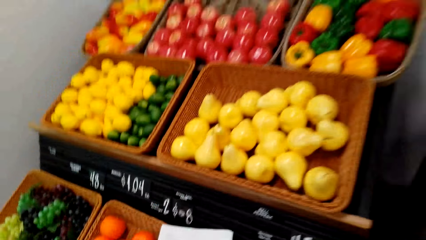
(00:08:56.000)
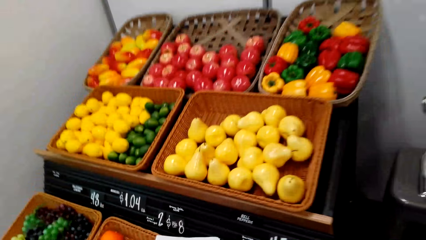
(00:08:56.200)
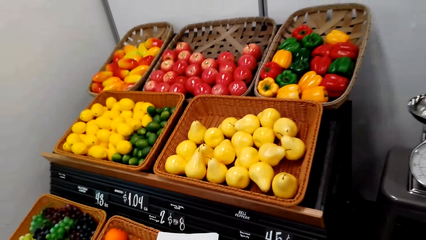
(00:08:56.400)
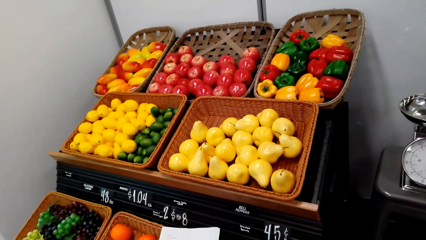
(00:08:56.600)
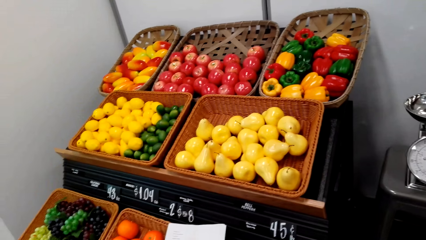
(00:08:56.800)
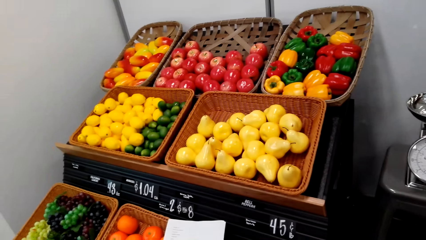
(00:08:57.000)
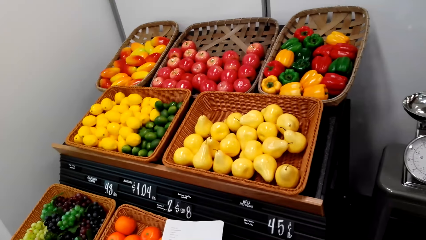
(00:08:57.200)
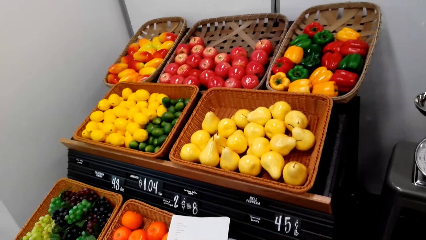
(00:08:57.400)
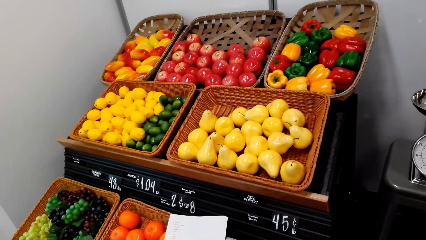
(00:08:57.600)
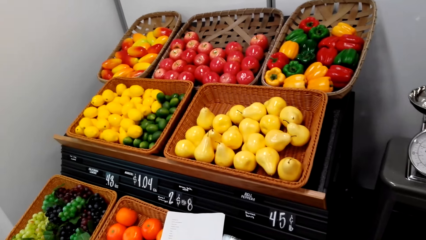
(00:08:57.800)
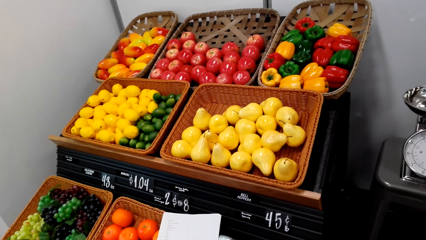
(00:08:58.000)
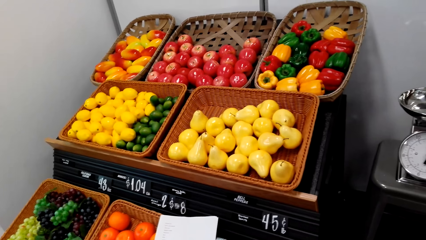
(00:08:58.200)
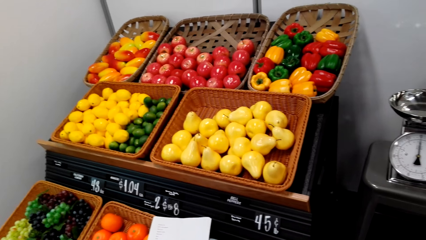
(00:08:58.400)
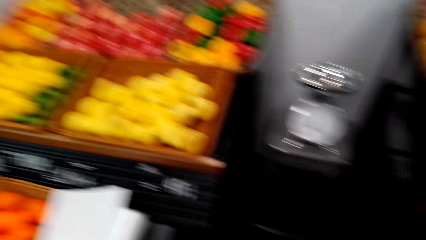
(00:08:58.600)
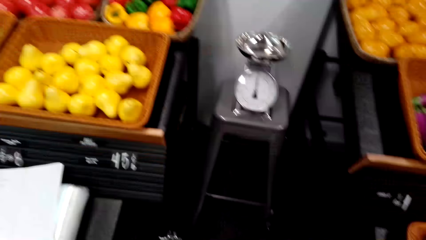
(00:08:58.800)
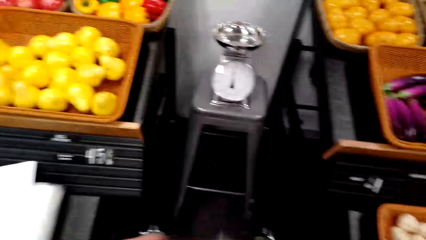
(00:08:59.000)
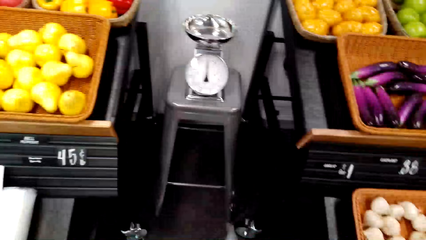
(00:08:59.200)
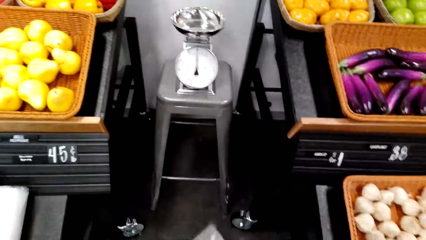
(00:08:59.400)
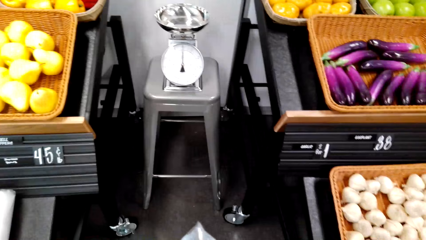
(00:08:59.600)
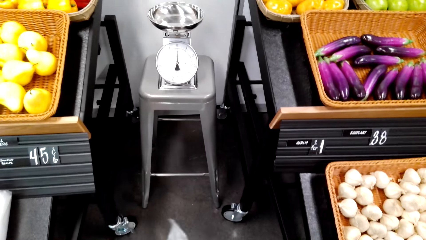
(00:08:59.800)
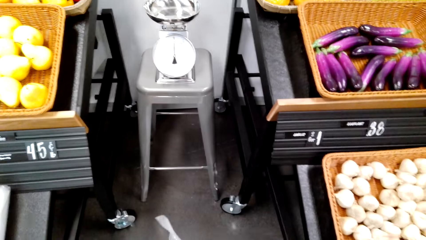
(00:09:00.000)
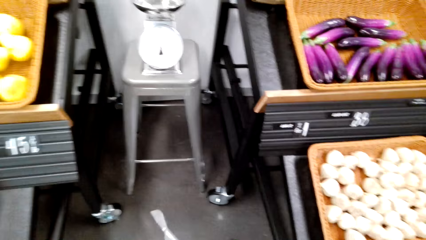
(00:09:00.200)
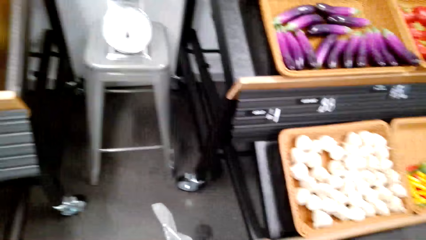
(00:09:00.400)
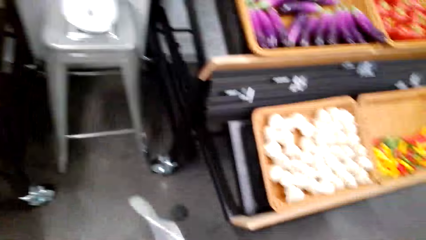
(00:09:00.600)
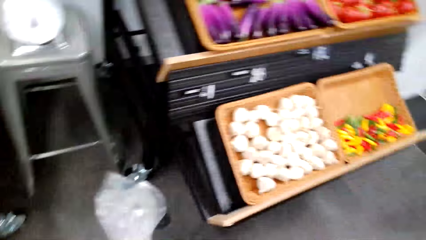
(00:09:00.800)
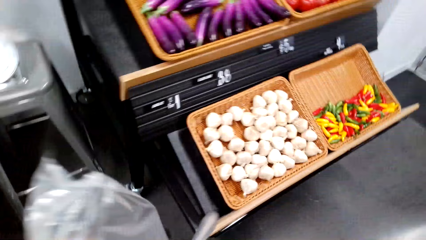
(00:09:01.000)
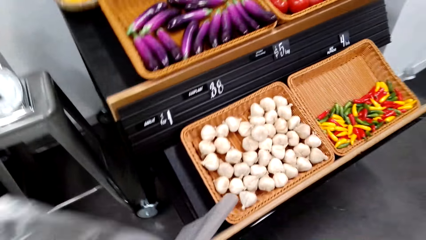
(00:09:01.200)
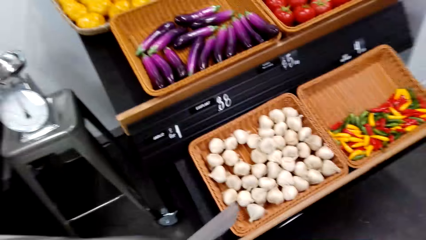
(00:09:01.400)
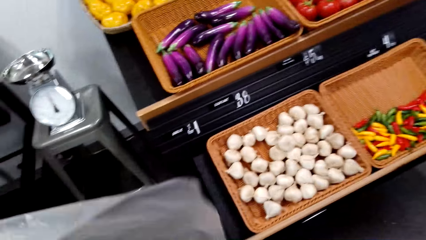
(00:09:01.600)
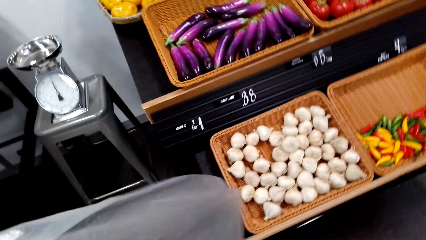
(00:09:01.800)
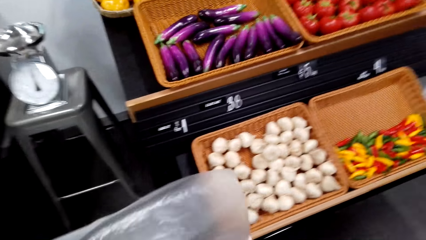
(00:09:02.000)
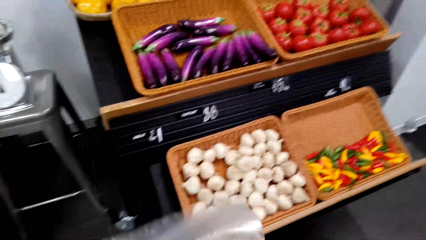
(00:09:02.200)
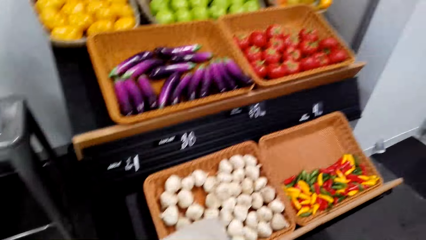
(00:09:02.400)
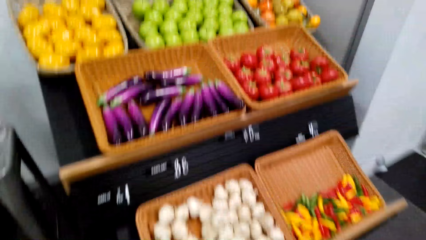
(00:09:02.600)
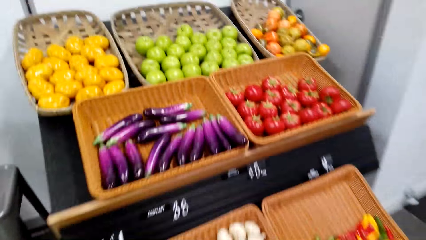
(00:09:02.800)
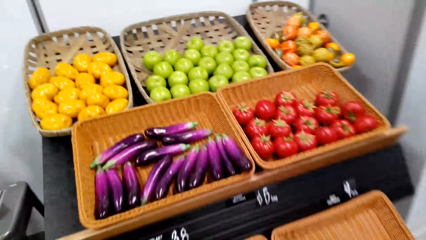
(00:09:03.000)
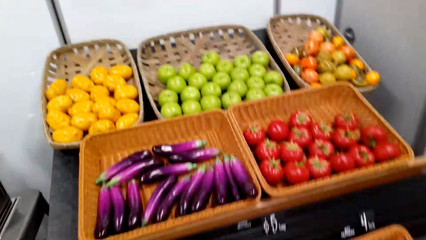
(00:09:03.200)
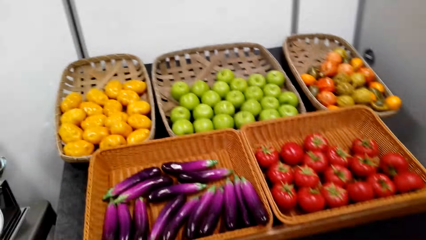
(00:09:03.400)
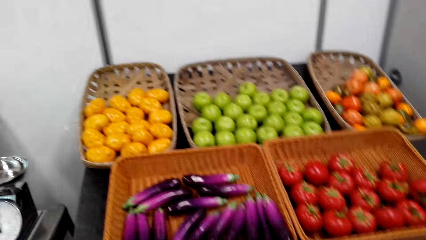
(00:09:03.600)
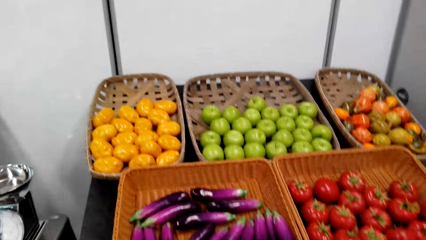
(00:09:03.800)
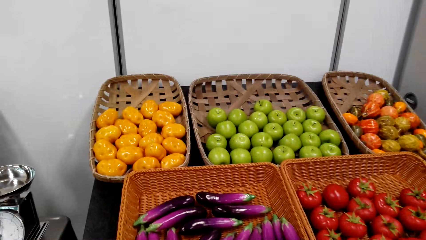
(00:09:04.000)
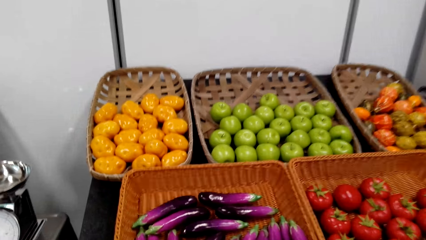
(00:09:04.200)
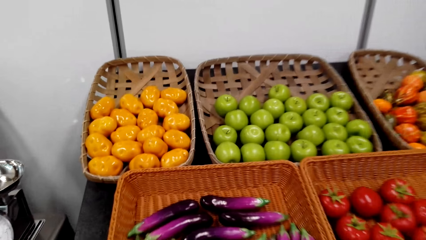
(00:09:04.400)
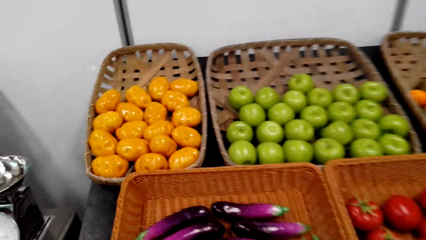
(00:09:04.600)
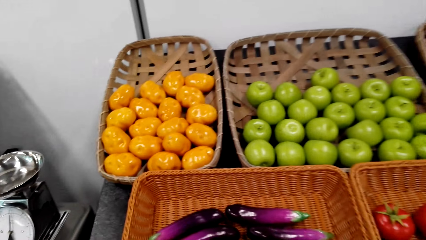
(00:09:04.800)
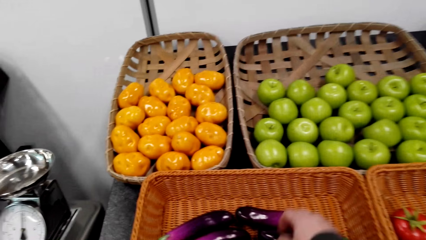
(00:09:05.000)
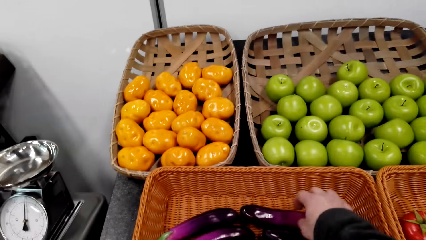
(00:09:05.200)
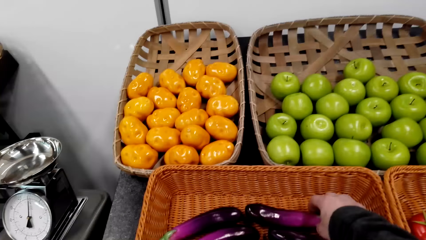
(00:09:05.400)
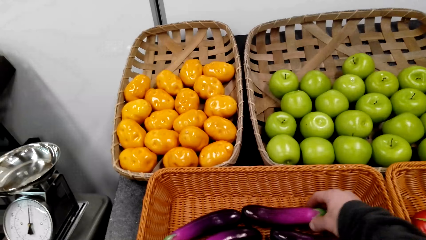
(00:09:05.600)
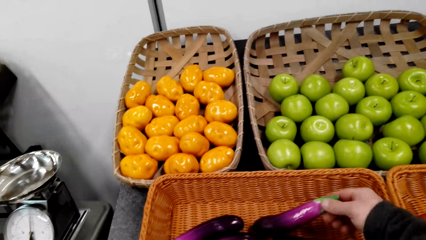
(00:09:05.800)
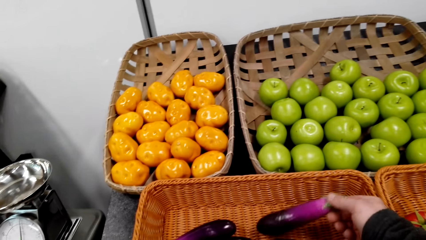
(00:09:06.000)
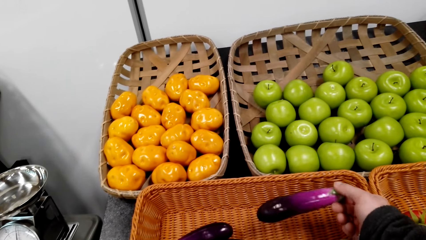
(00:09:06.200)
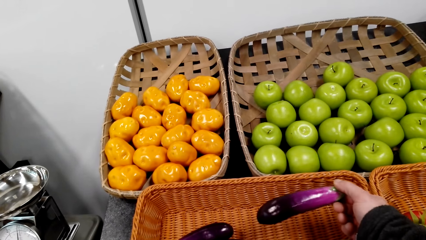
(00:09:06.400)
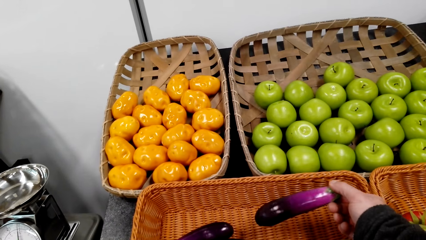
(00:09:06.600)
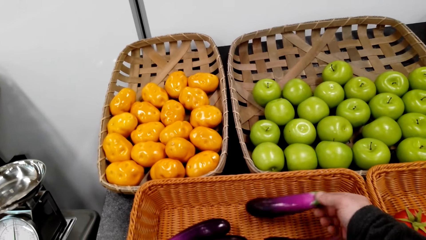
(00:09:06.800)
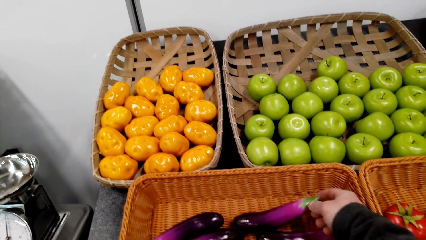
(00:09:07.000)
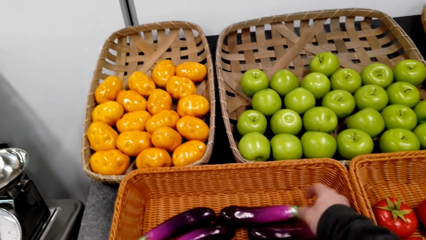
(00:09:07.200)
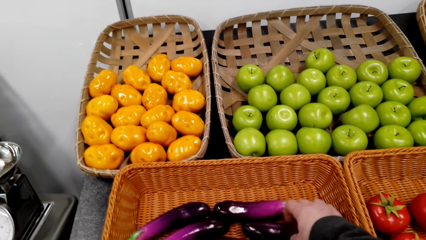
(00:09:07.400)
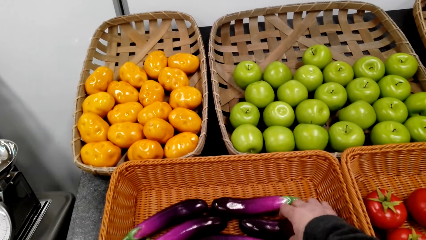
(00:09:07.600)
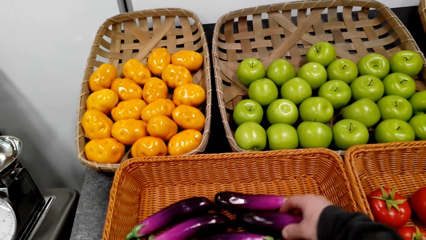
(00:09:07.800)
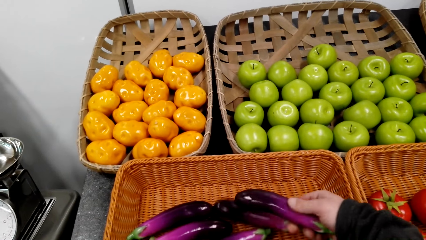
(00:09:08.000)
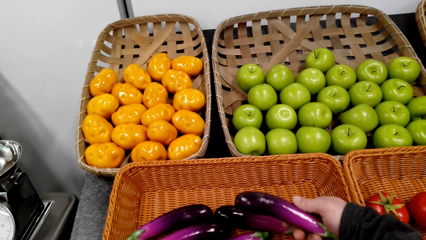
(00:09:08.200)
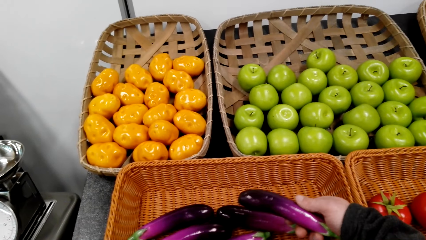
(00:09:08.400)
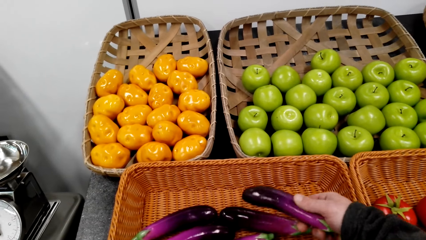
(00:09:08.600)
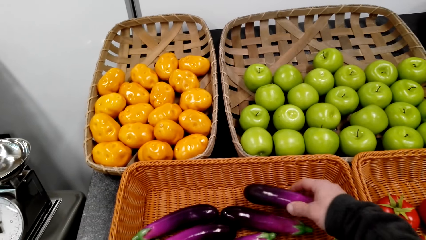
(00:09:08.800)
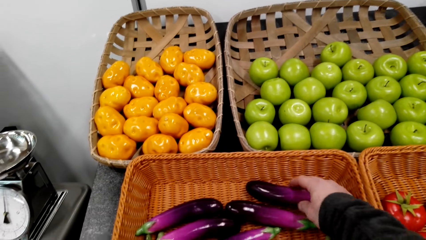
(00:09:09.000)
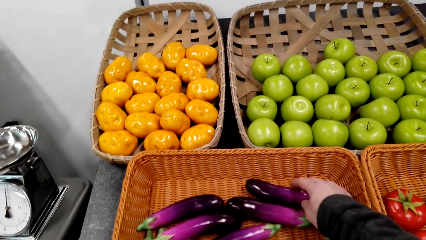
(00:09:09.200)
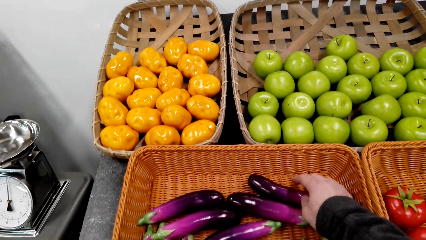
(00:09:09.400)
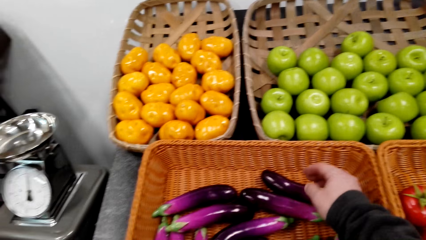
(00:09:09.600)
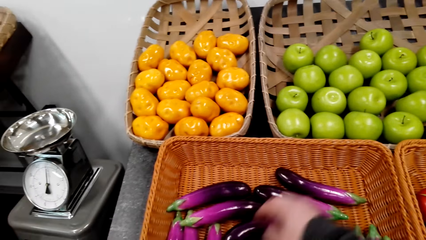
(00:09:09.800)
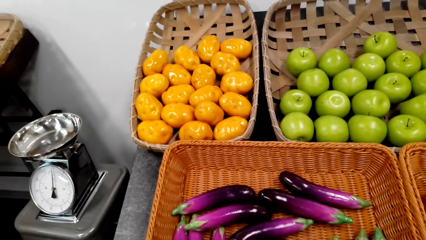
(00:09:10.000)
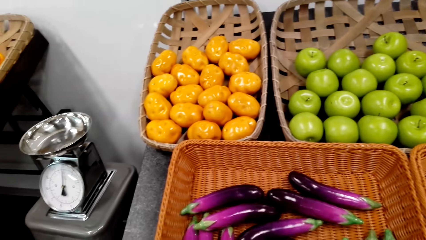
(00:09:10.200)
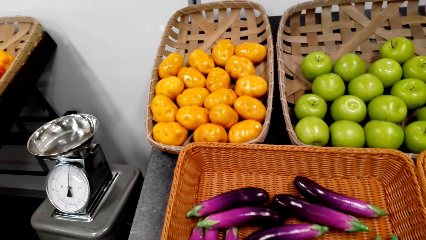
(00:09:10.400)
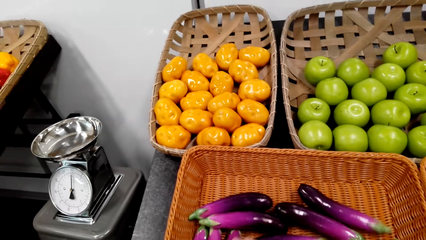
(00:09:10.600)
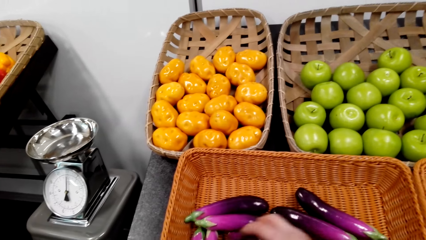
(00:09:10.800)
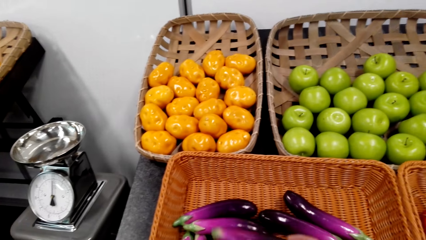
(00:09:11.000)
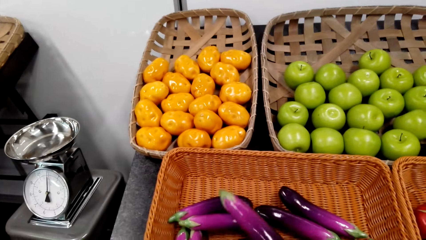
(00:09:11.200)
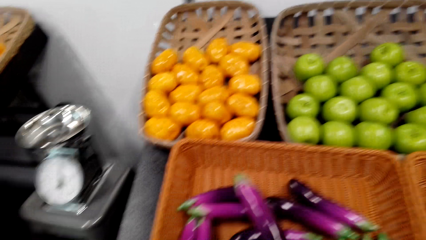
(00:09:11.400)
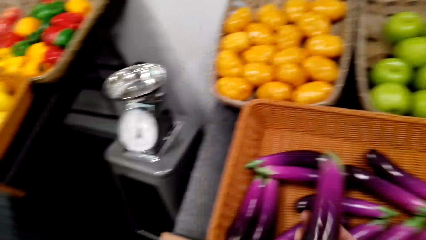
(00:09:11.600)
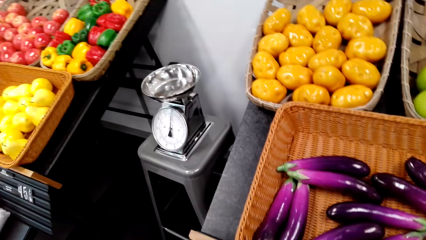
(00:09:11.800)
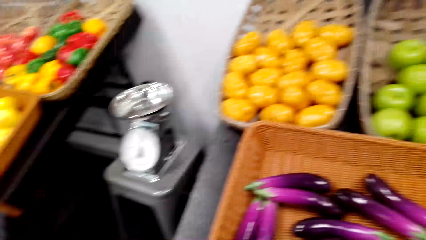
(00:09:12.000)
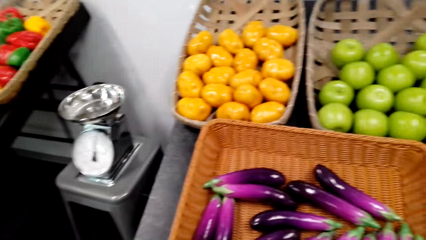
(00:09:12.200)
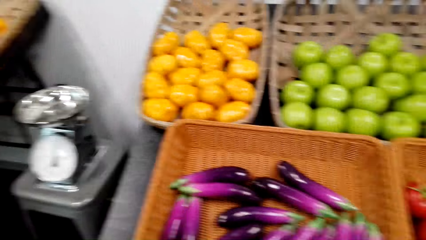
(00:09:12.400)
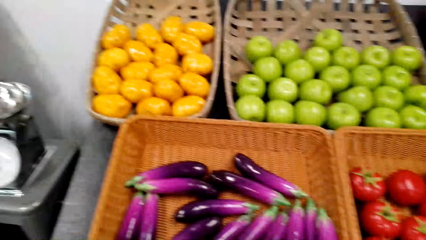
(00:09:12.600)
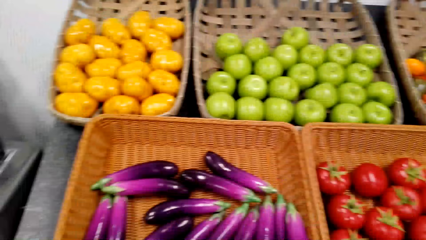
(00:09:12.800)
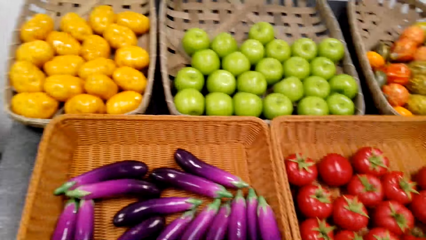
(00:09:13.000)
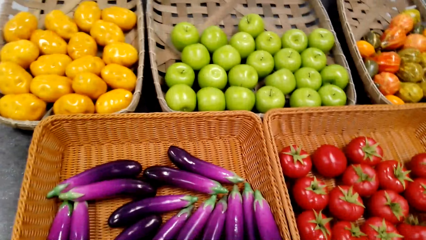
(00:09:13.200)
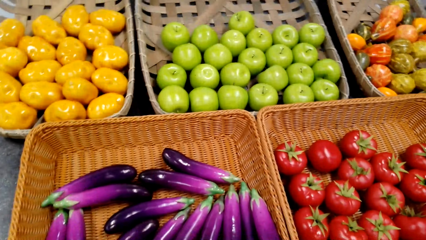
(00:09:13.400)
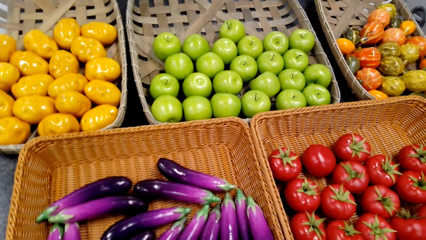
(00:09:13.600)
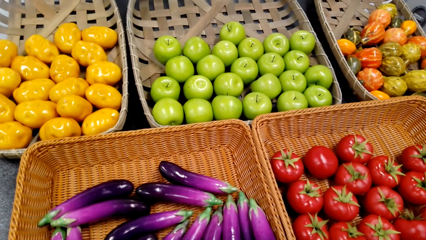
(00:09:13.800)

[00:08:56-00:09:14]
The camera wearer picks up a paper. They pick up an eggplant from the tray. They return the eggplant in the tray. They pick up an eggplant from the tray. They put the eggplant in the polythene bag.
